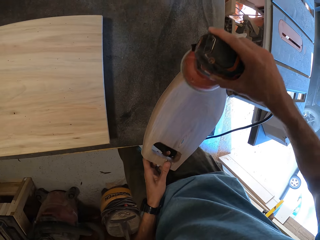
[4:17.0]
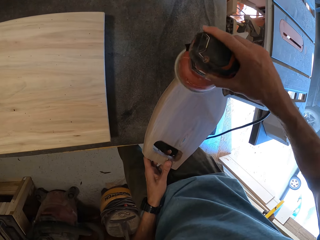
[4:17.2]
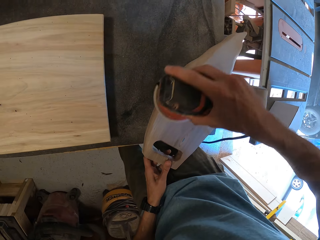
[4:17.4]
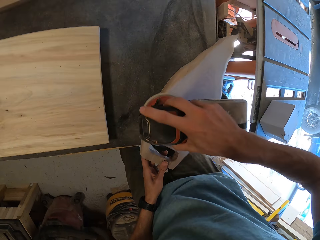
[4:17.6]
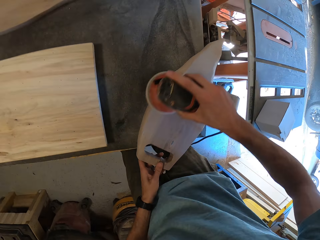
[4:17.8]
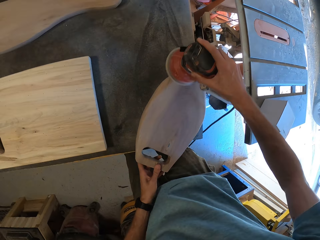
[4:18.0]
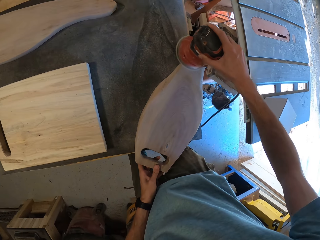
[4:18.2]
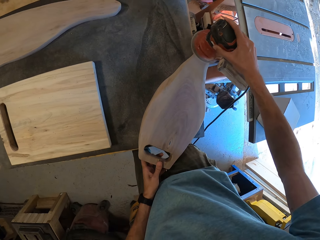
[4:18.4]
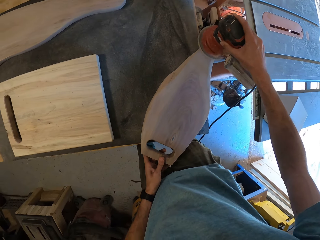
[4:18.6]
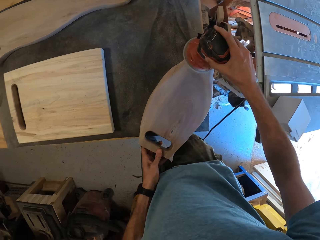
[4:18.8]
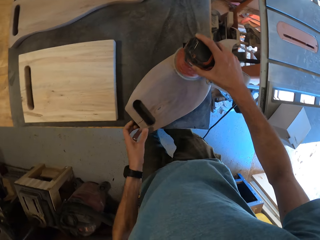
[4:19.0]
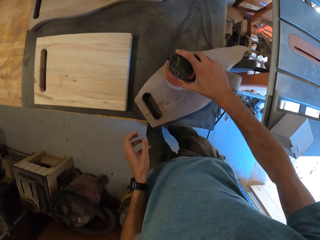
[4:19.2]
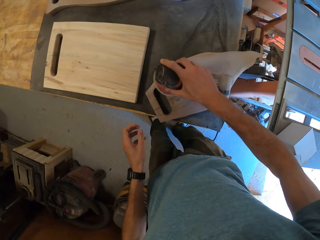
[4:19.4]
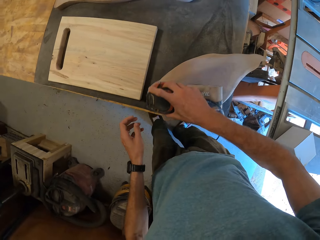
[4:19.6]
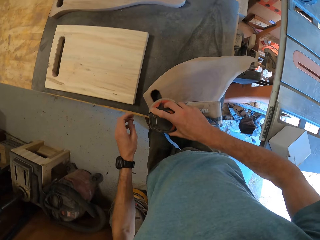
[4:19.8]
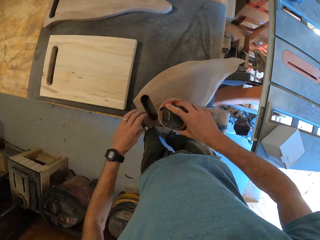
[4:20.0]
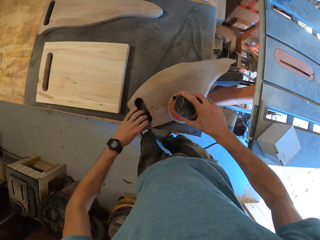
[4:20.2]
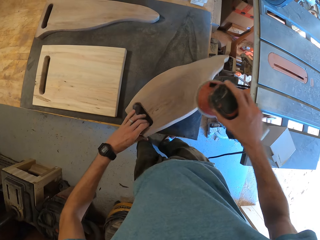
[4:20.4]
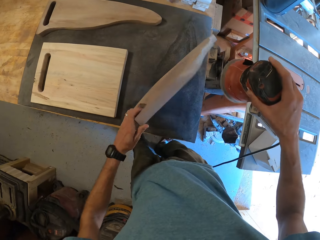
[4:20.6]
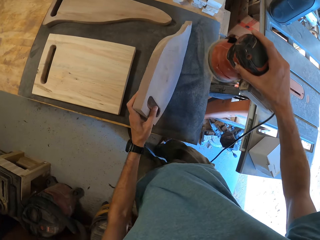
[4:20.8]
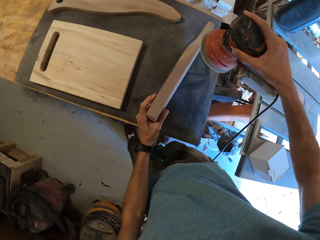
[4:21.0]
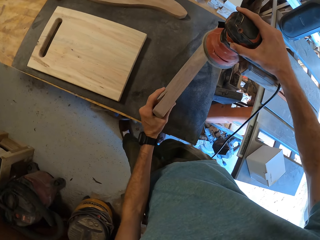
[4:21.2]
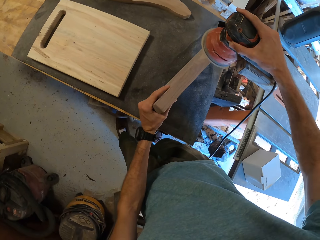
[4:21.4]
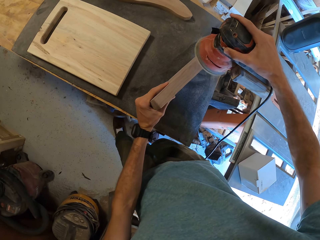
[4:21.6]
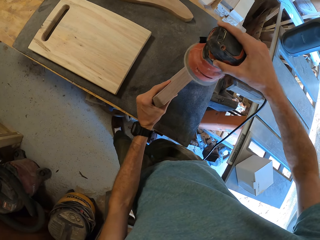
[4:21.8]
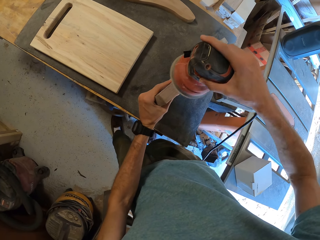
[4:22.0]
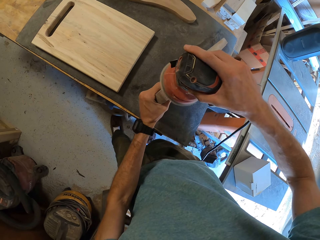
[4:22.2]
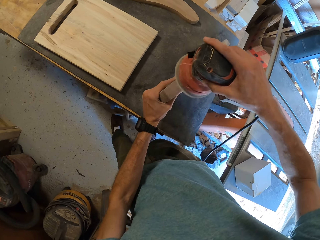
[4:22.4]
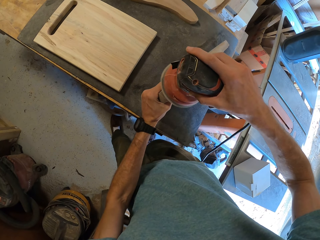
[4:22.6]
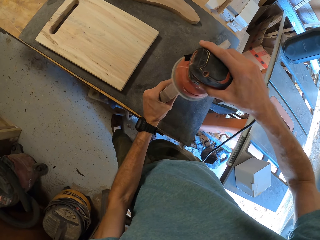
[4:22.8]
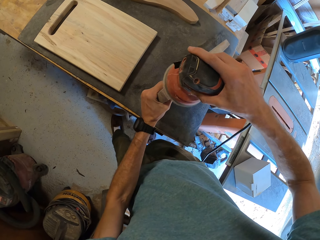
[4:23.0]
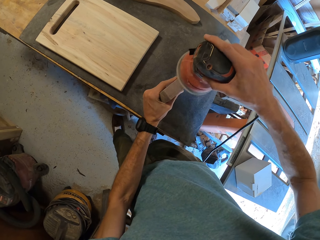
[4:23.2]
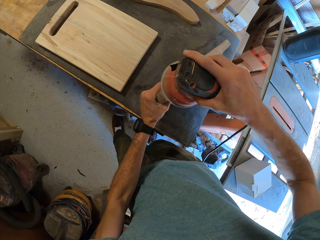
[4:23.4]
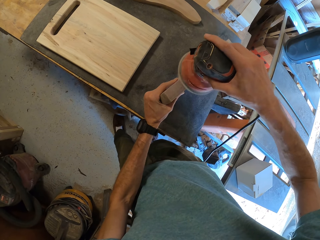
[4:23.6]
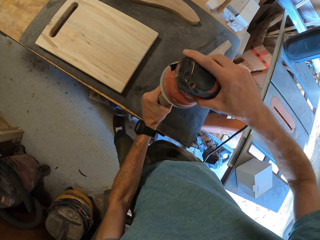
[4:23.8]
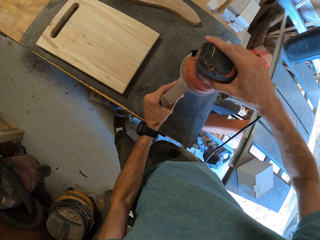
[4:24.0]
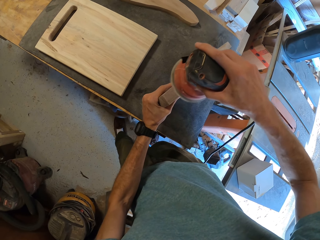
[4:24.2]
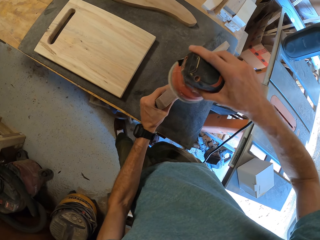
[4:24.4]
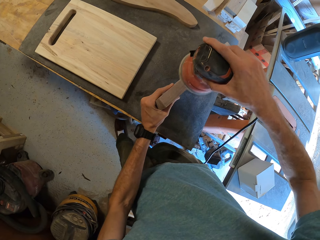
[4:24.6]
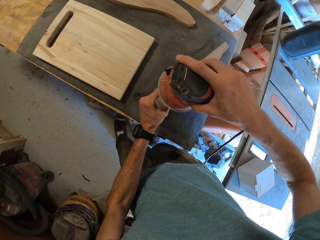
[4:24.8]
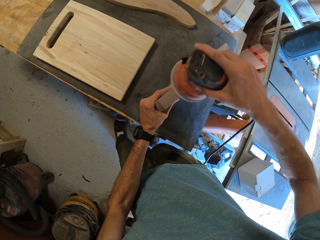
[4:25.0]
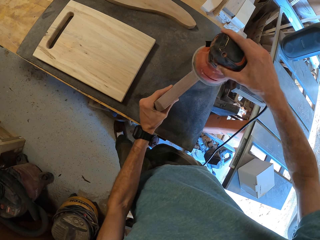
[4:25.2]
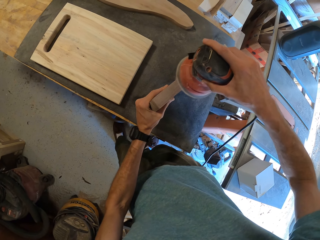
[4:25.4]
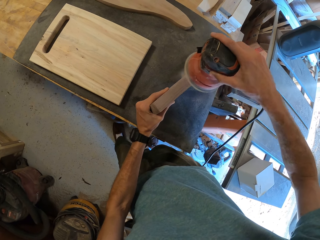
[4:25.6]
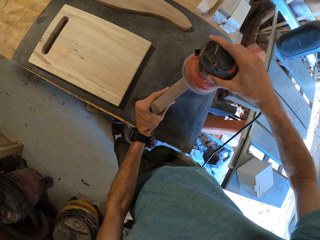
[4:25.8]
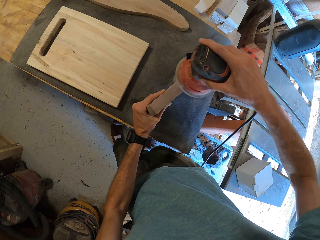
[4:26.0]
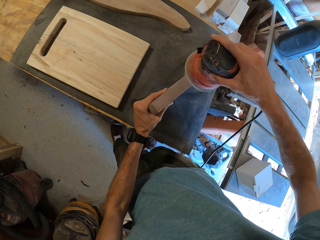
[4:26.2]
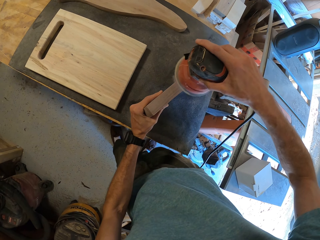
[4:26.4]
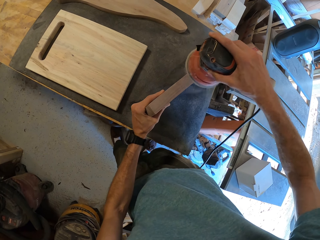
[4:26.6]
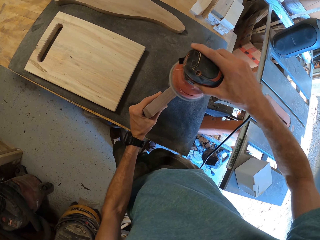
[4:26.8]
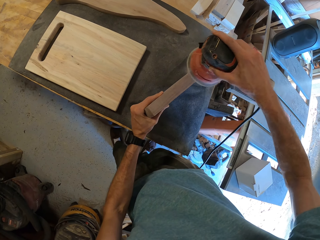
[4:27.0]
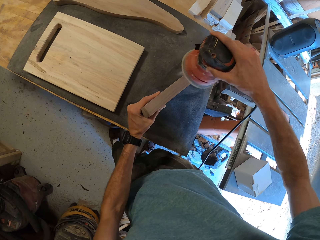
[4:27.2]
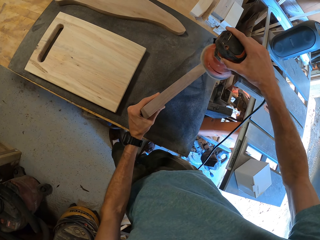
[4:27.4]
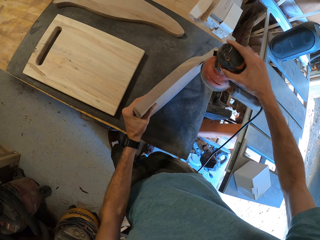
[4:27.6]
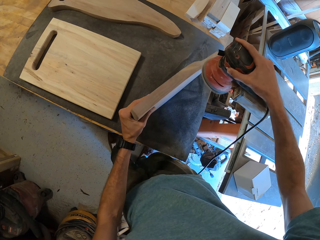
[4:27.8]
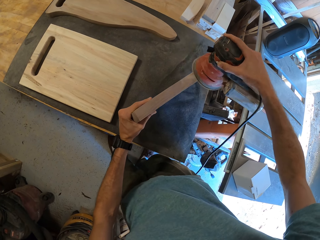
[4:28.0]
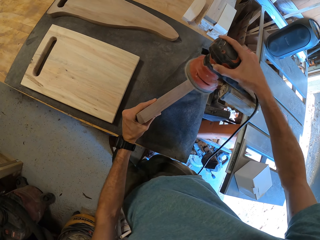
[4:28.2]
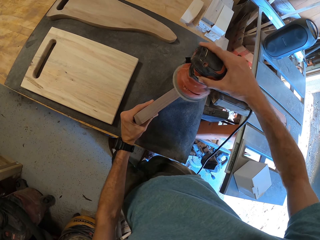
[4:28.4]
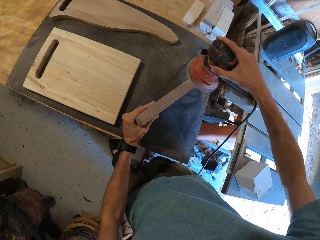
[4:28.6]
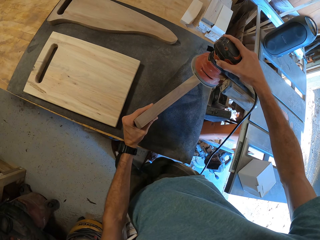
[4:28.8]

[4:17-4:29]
The camera wearer moves a wood on the table. They move an orbital sander on the wood. They rotate the first chocolate wood. They move the orbital sander on the wood. They smoothen the first chocolate wood with the orbital sander.

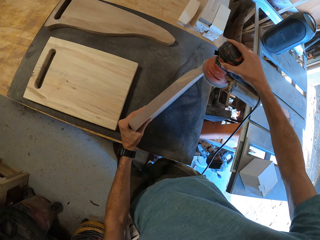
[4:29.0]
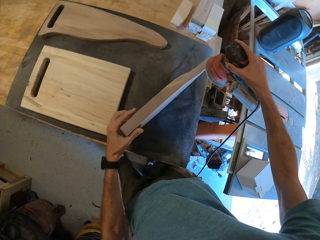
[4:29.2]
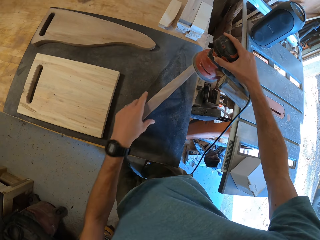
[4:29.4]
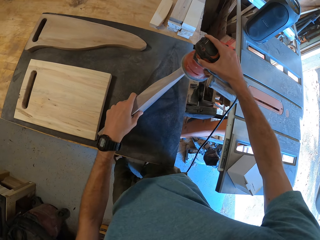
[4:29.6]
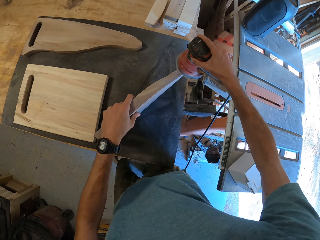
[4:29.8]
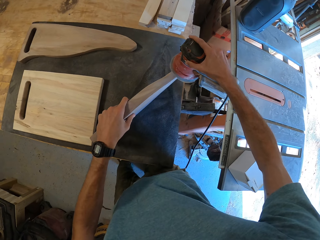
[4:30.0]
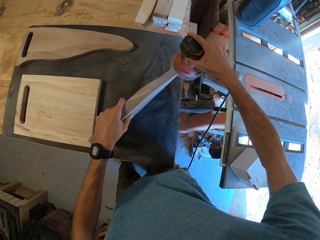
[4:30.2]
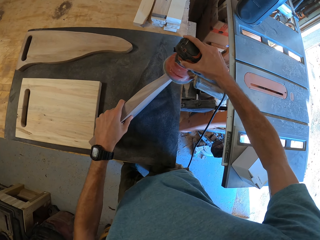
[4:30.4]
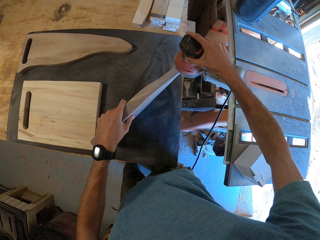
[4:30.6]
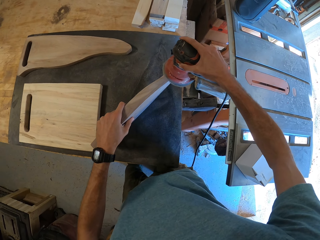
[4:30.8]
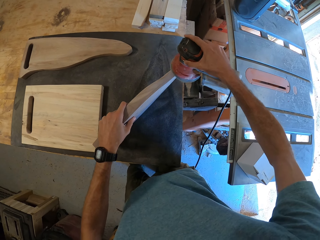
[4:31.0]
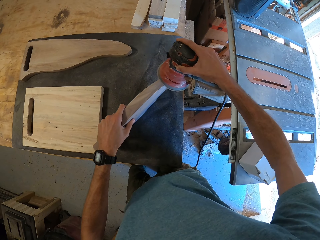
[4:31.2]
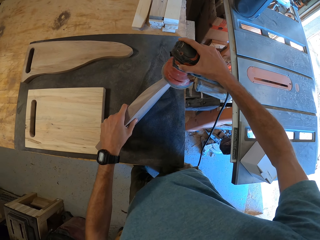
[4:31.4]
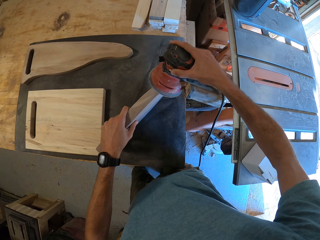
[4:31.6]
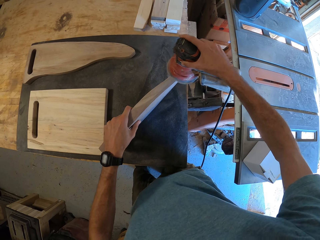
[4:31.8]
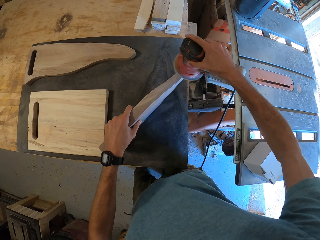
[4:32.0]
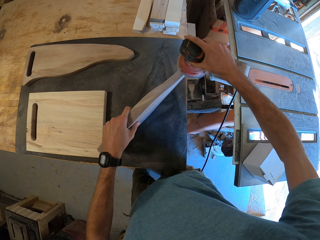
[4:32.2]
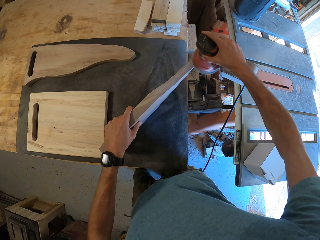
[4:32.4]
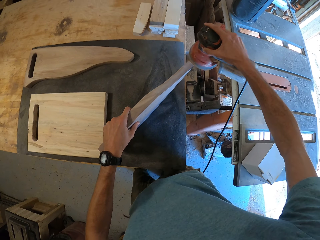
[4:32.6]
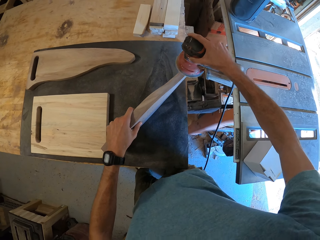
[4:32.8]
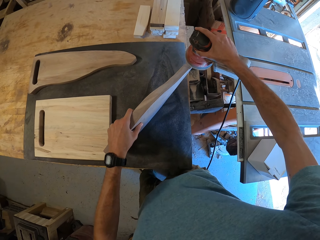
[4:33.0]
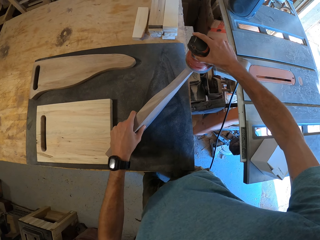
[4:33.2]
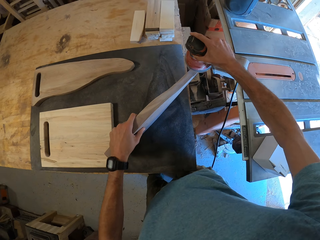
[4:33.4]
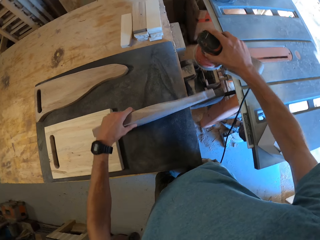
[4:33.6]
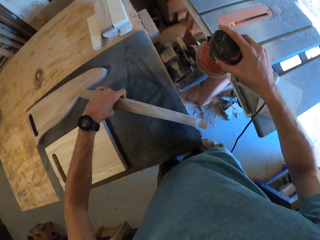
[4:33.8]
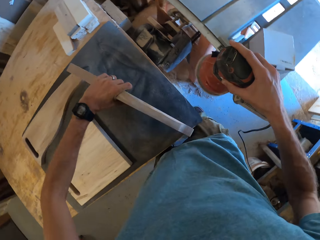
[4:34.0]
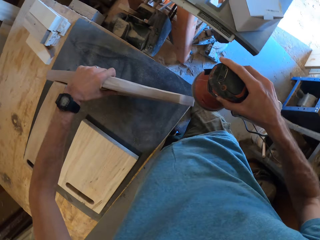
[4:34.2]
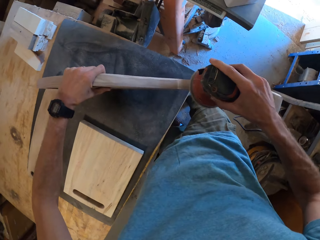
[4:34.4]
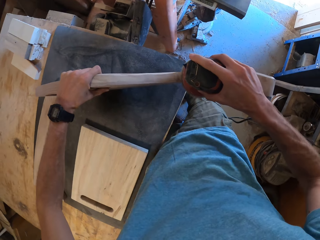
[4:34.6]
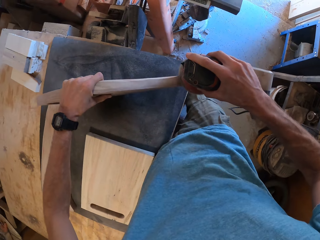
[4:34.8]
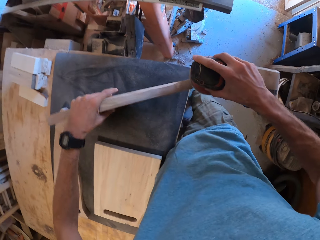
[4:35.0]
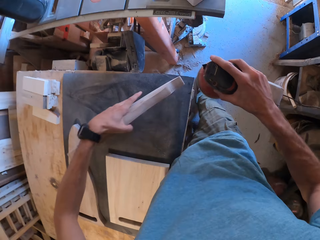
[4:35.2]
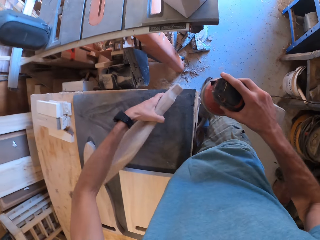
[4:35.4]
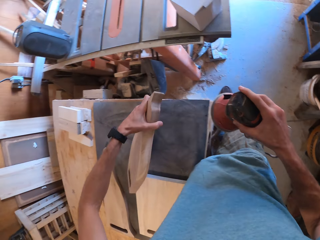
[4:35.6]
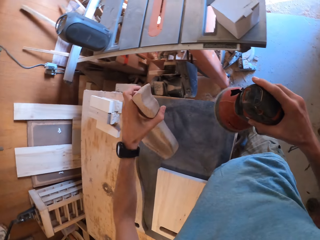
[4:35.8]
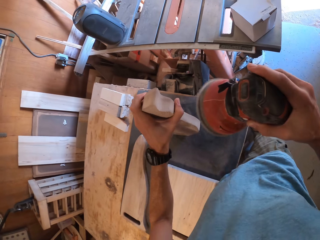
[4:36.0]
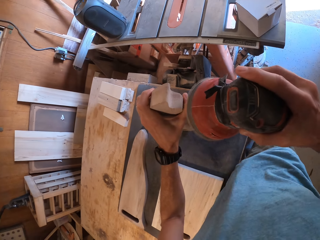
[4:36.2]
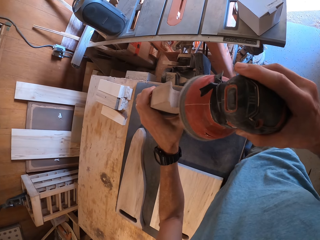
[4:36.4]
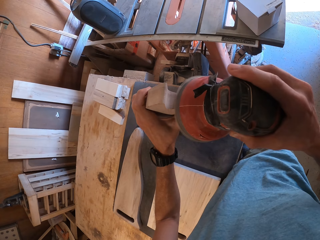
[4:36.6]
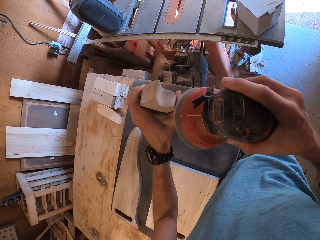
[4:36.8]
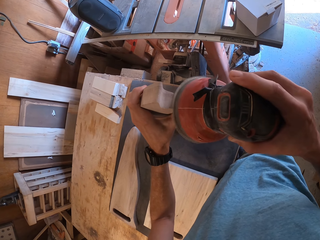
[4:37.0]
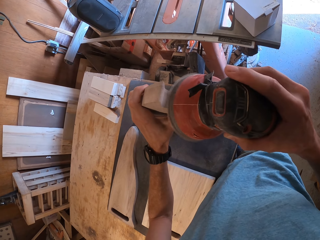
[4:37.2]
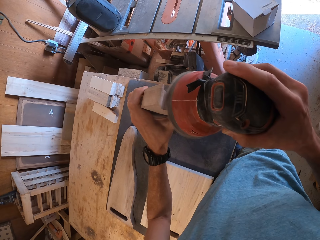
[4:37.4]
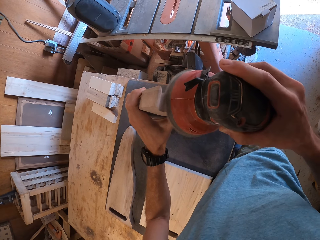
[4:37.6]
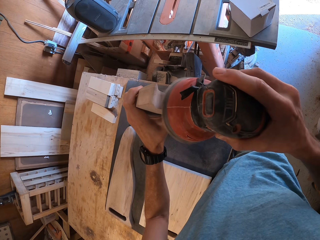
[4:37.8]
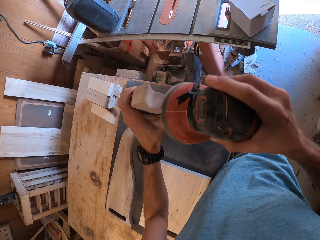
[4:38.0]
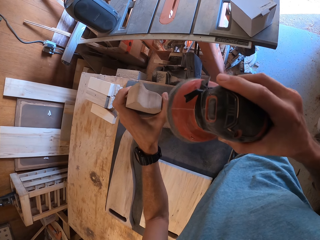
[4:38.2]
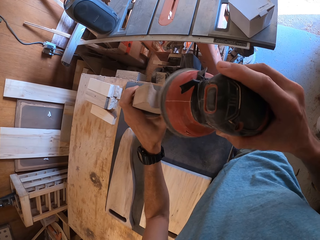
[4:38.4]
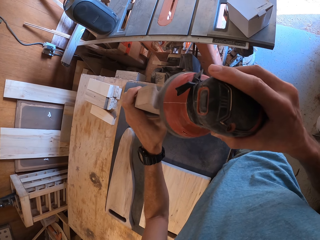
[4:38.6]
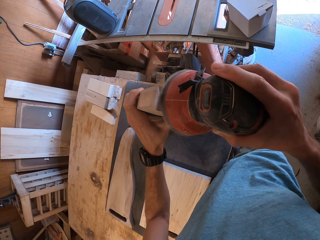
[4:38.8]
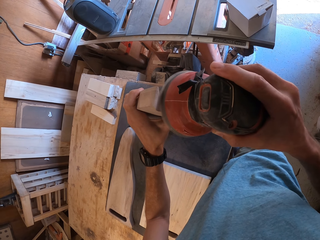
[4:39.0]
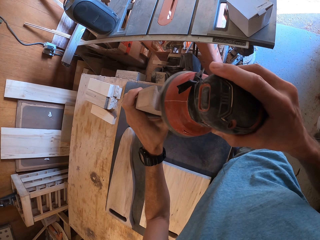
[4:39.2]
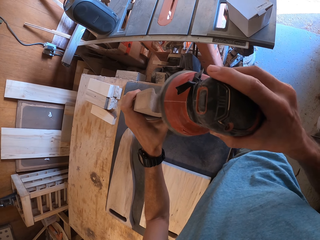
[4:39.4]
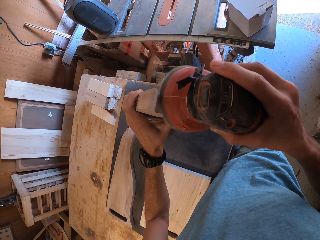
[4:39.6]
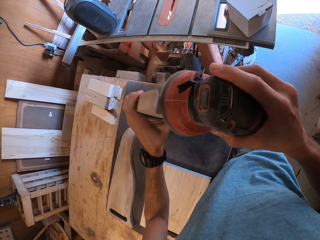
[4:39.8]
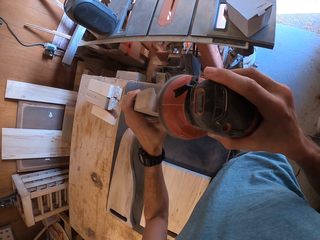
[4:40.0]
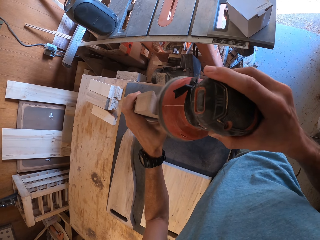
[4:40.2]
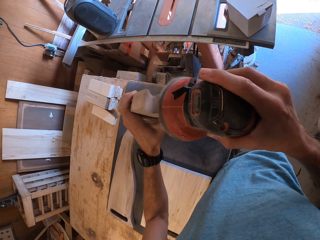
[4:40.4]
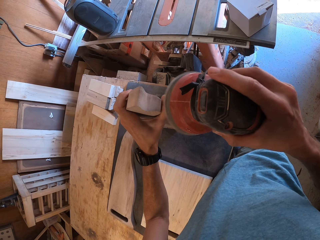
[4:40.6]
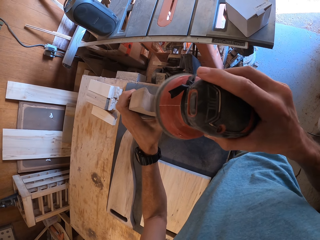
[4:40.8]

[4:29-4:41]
The camera wearer turns a wood. They move an orbital sander on the wood. They turn the wood. They move the orbital sander on the wood.
